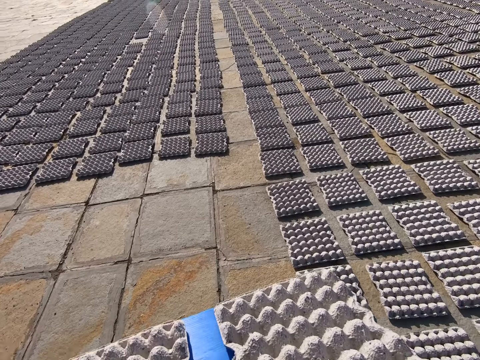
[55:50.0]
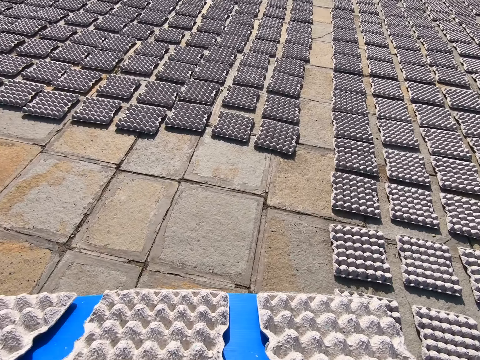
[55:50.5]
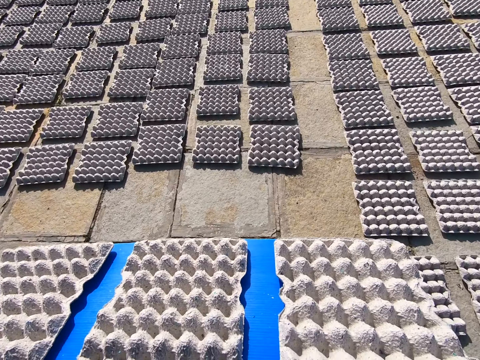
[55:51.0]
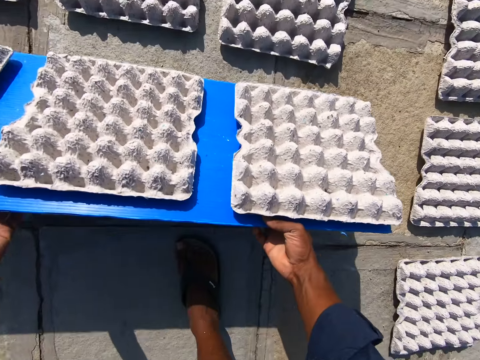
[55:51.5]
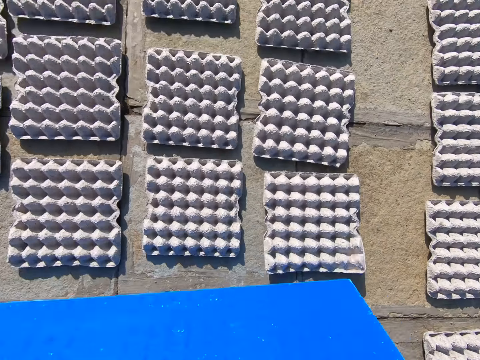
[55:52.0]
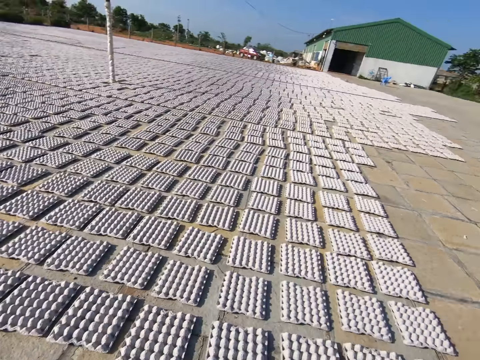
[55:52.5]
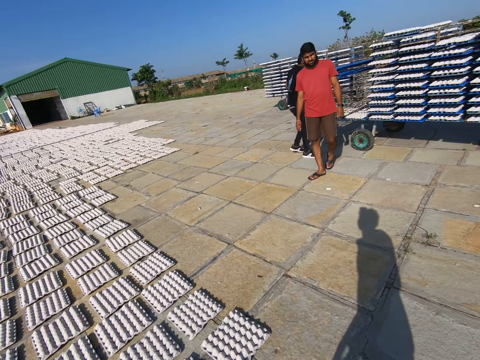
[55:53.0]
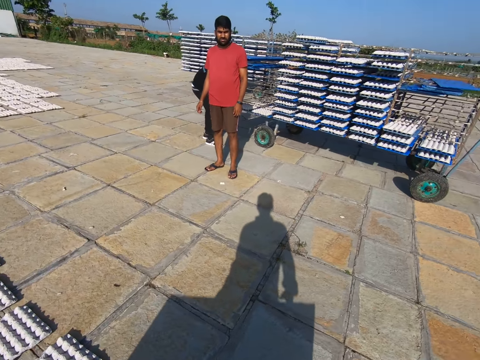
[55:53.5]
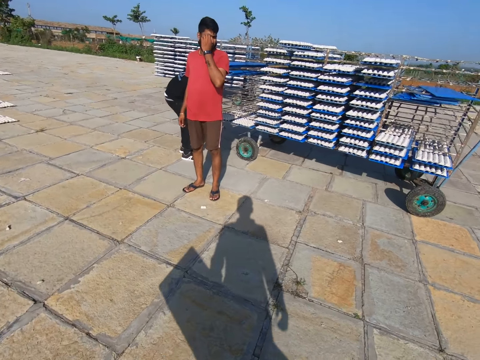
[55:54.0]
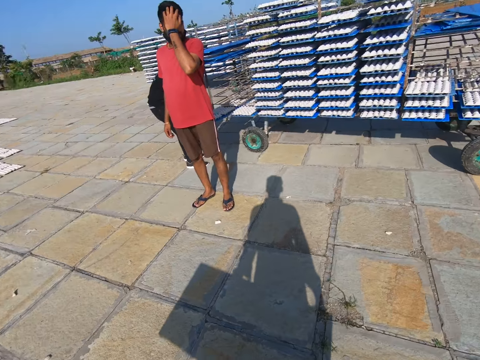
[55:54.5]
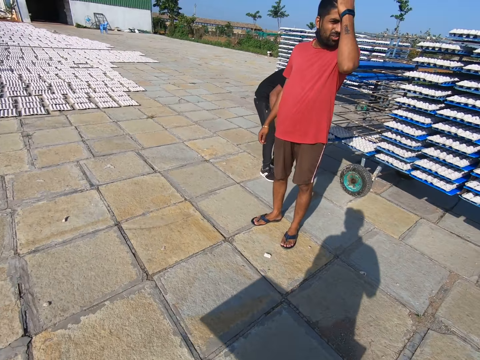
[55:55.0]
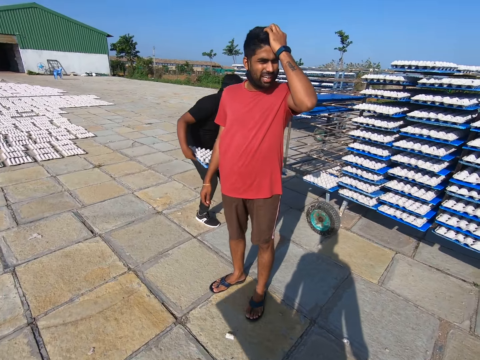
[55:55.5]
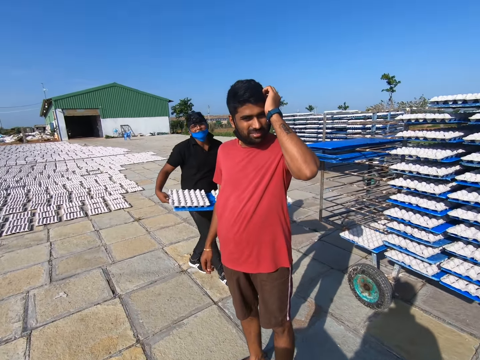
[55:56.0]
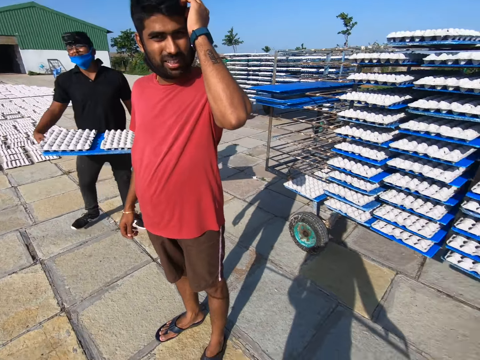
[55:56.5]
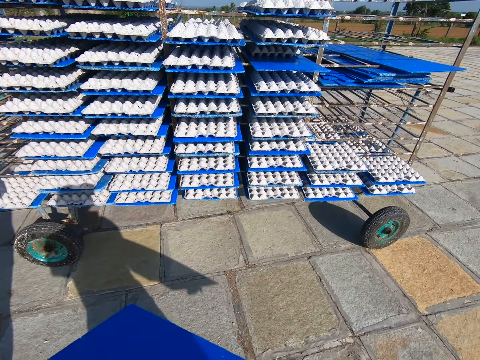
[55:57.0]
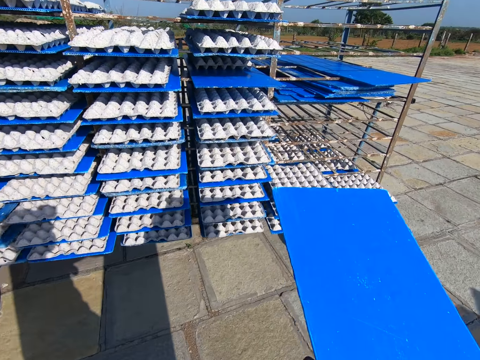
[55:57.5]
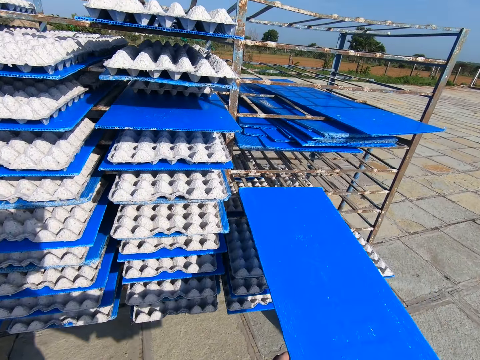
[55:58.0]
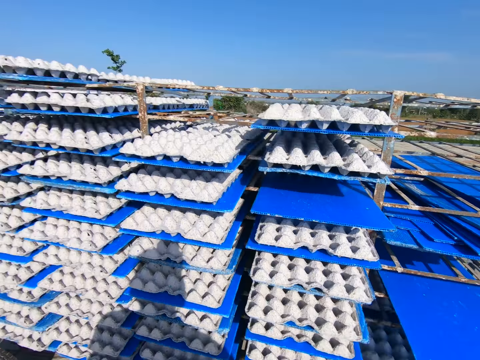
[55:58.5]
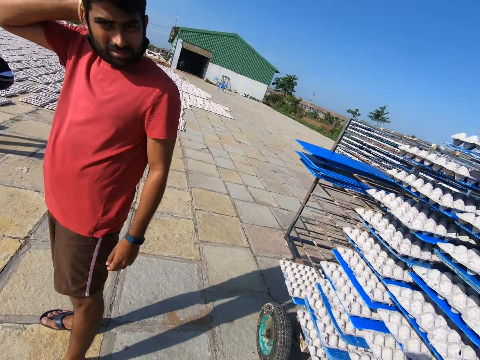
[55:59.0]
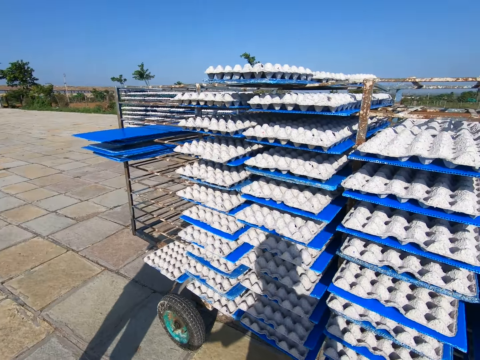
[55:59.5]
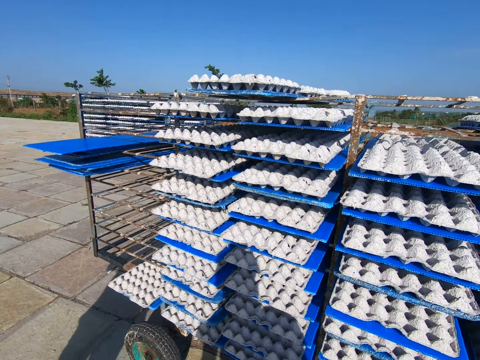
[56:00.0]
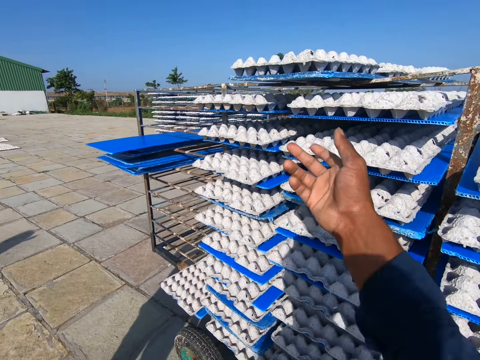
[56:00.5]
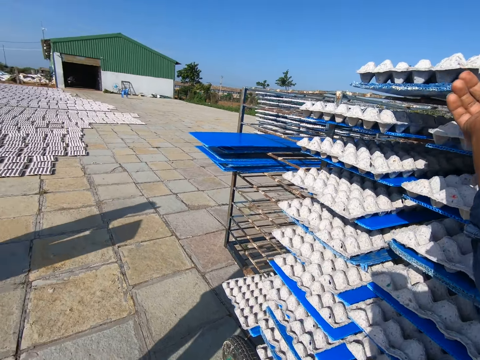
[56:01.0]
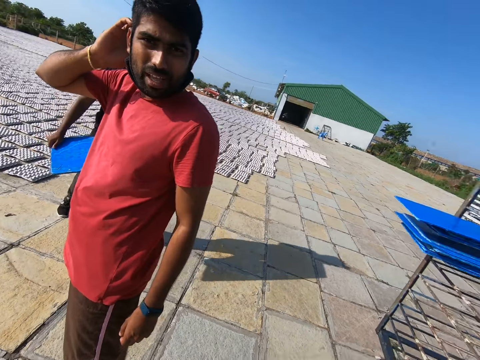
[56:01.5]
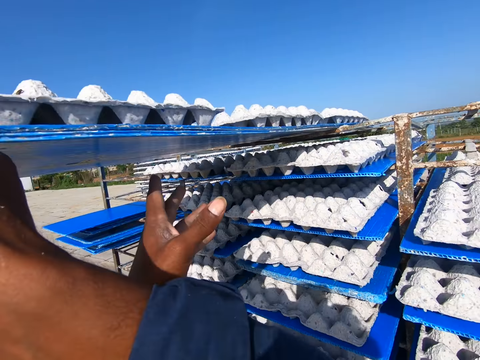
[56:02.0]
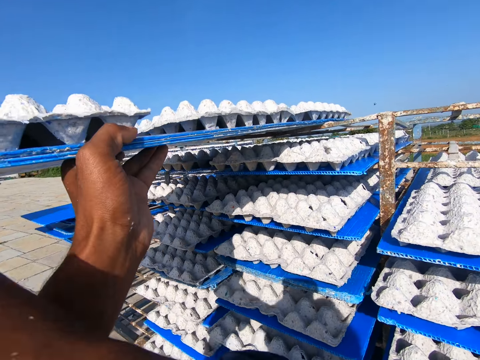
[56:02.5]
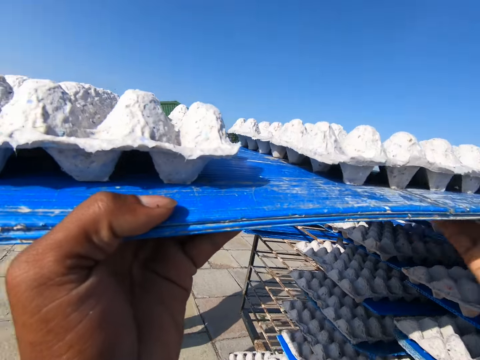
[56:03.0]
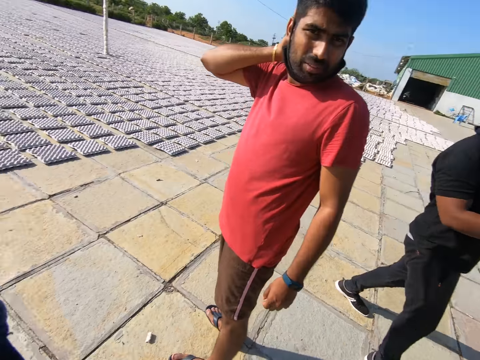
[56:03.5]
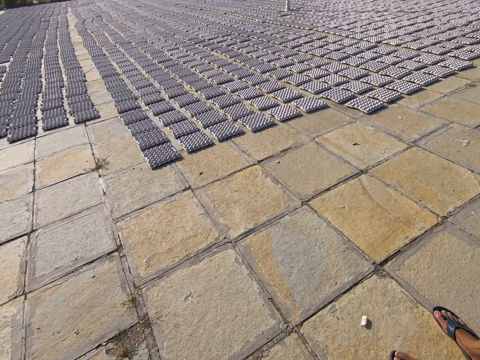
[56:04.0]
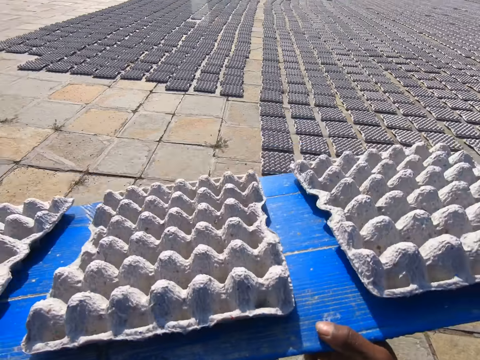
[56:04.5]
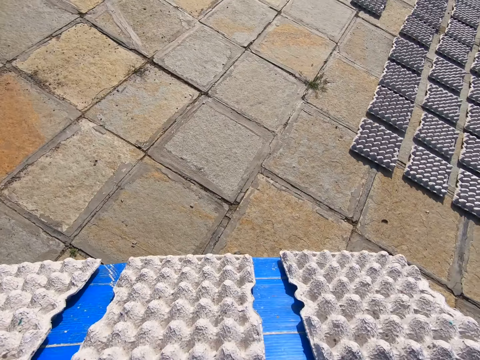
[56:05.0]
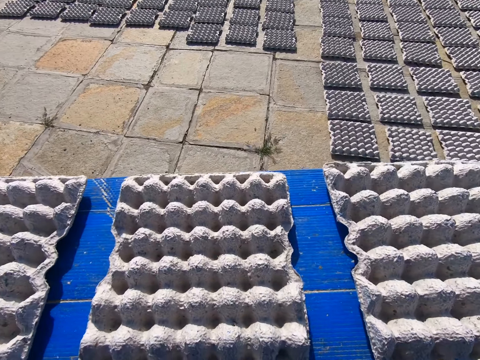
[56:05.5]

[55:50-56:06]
The camera wearer places the egg crates on the ground with both hands. The man places his left hand on his head. Another man picks a blue tray from the mobile rack with both hands. The camera wearer places the blue tray on the mobile rack with his right hand. He picks a blue tray from the mobile rack with his right hand and pulls the blue tray from the mobile rack with both hands.

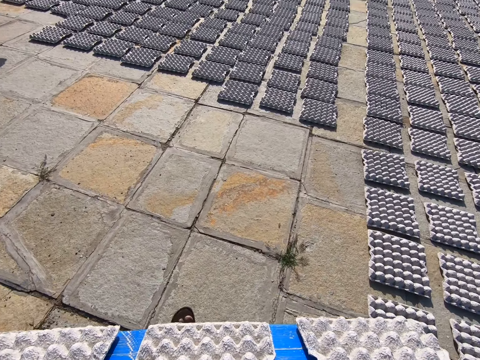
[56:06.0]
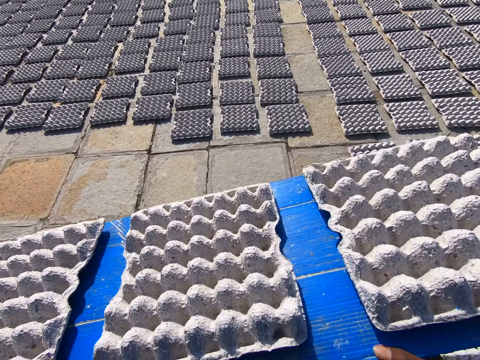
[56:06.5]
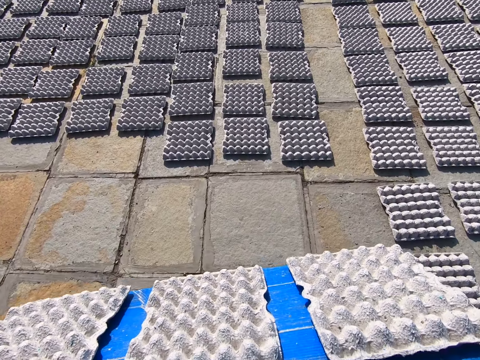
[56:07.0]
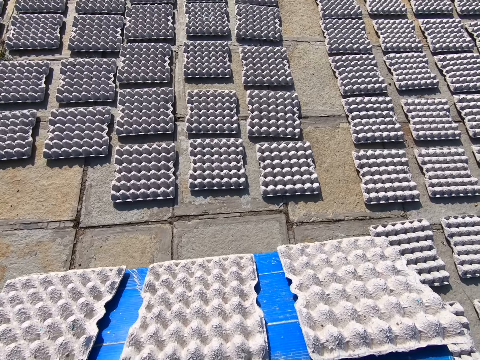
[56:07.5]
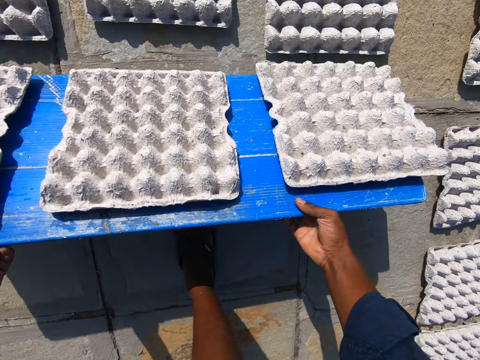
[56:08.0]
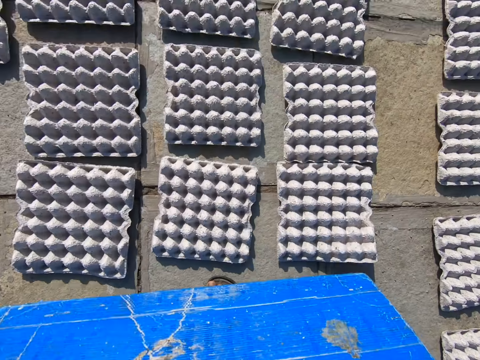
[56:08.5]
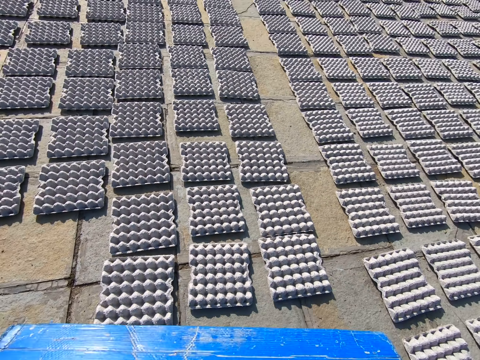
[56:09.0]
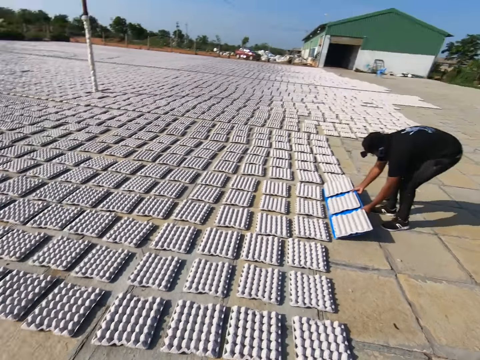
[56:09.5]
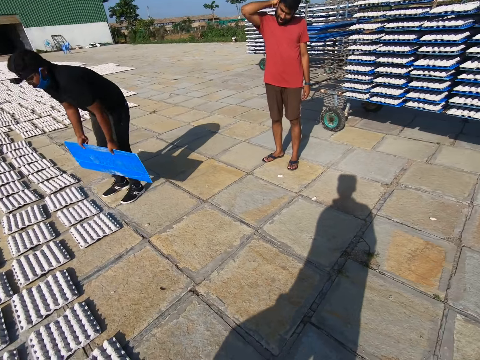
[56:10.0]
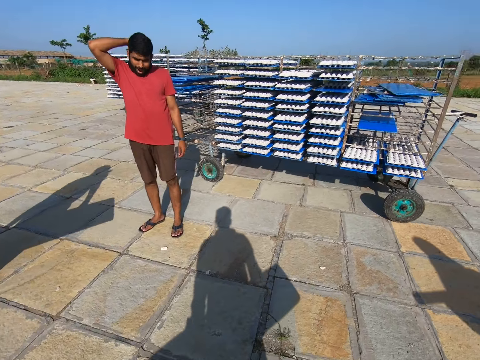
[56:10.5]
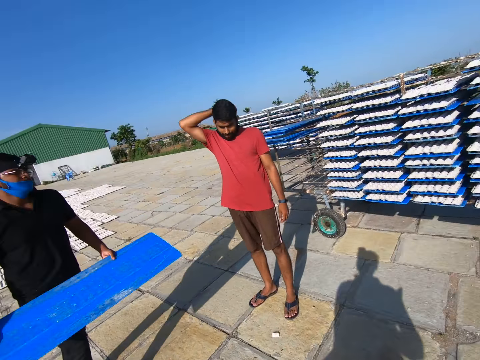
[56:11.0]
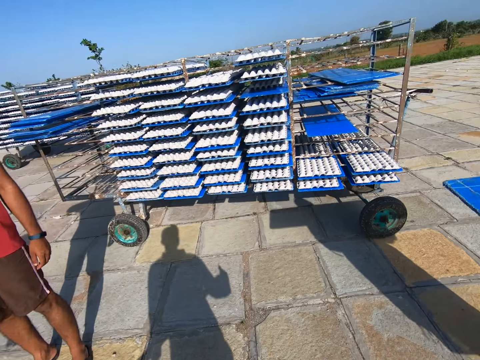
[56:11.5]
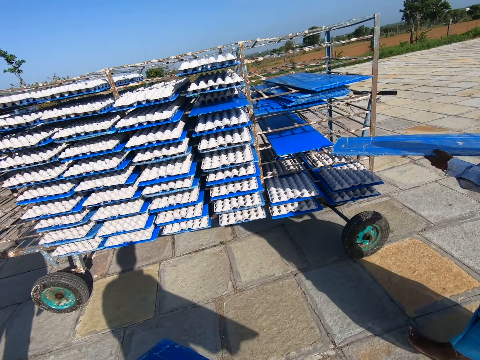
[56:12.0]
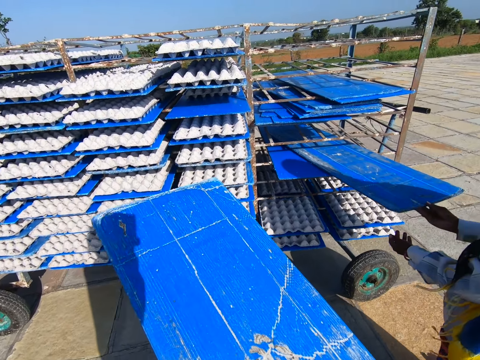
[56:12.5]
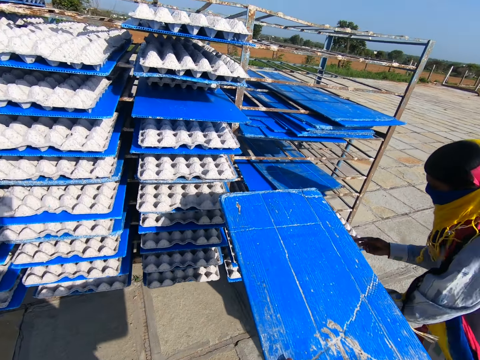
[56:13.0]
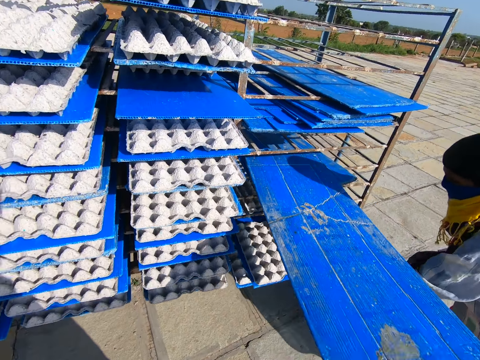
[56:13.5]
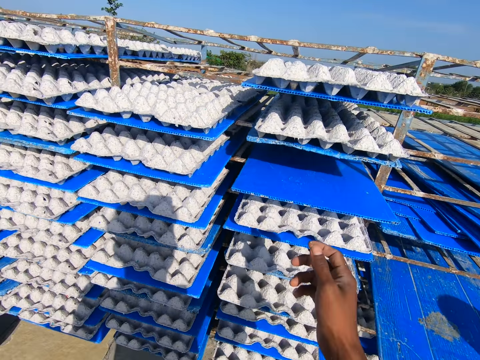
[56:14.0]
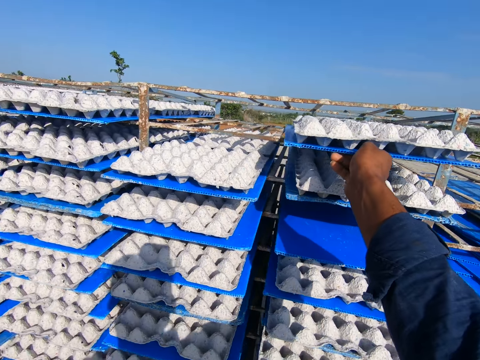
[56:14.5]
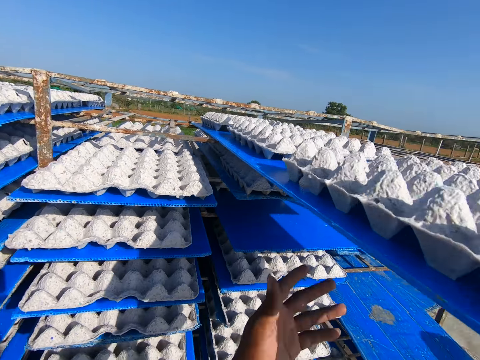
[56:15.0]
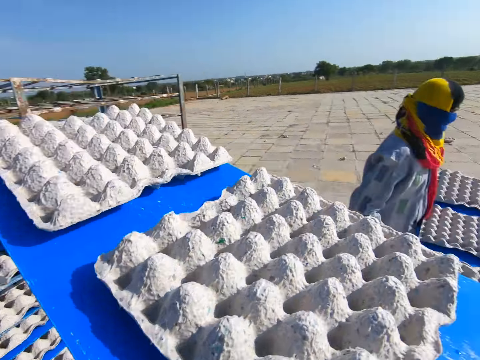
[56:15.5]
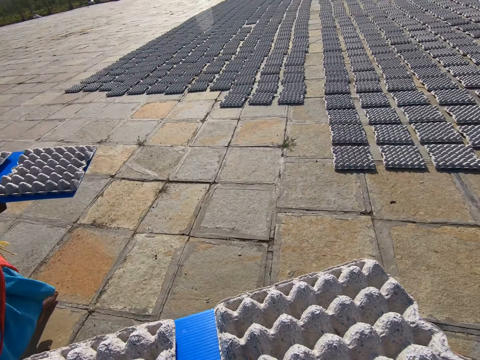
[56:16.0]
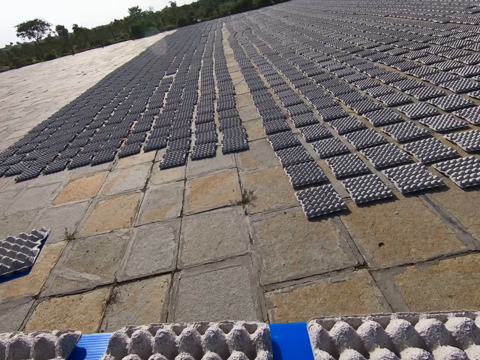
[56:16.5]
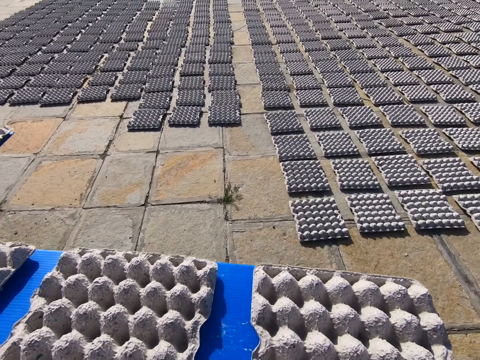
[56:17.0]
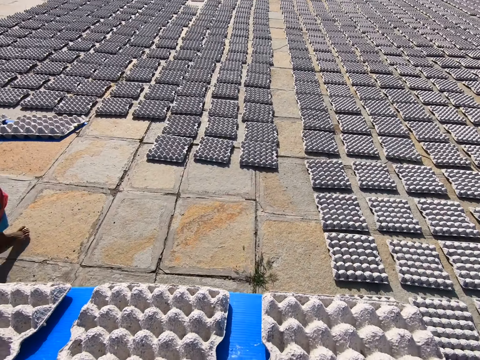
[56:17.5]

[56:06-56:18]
The camera wearer places the egg crates on the ground with both hands. The man places the egg crates on the ground with a blue tray in both hands. The woman places a blue tray on the mobile rack with both hands. The camera wearer places the blue tray on the mobile rack with both hands. The woman picks a blue tray from the mobile rack with her left hand. The camera wearer picks a blue tray from the mobile rack with his right hand. He holds the blue tray with both hands. The woman holds the blue tray with both hands.
